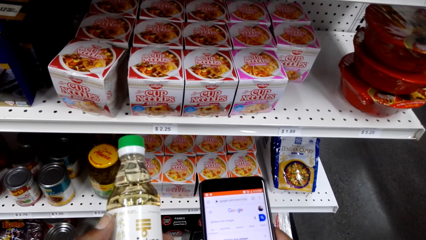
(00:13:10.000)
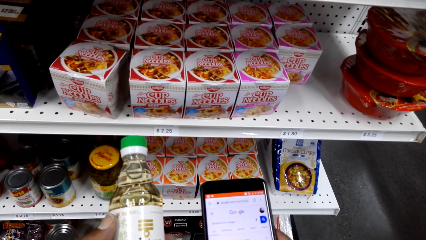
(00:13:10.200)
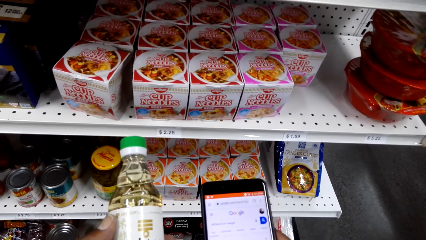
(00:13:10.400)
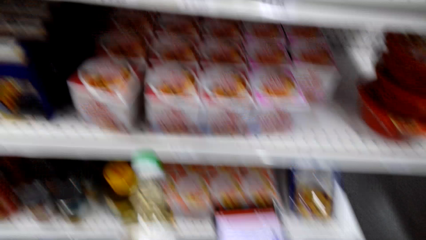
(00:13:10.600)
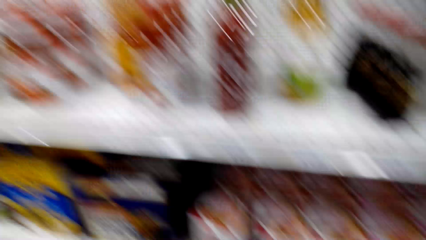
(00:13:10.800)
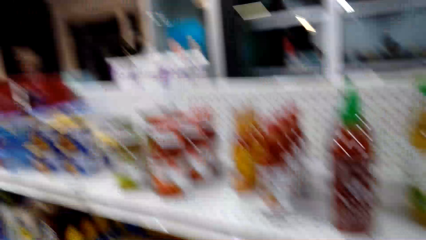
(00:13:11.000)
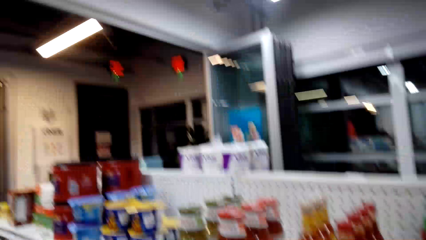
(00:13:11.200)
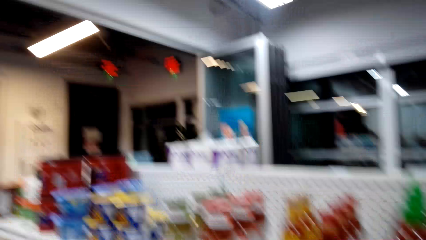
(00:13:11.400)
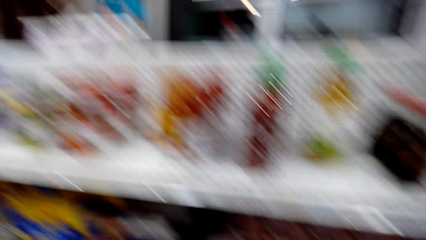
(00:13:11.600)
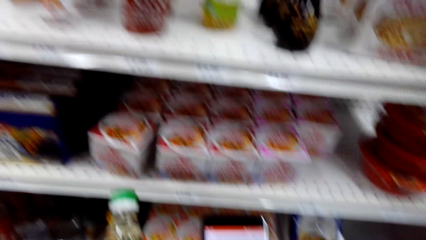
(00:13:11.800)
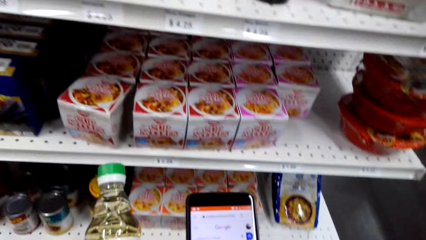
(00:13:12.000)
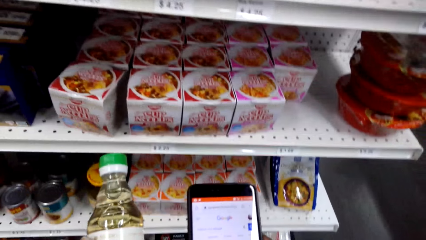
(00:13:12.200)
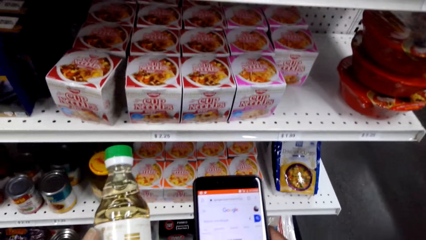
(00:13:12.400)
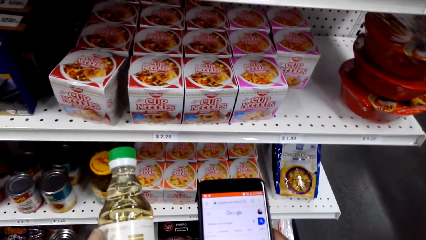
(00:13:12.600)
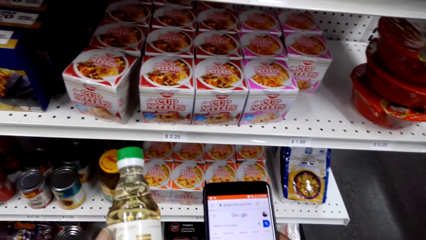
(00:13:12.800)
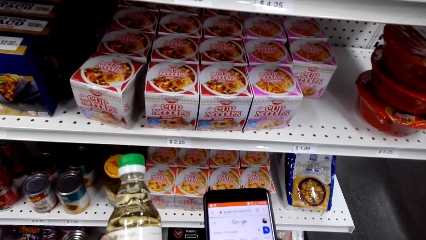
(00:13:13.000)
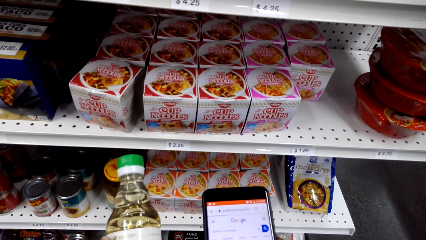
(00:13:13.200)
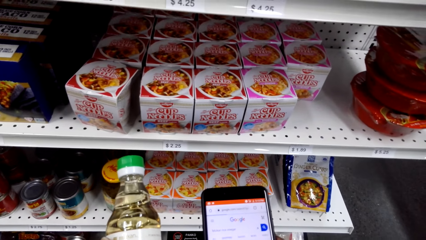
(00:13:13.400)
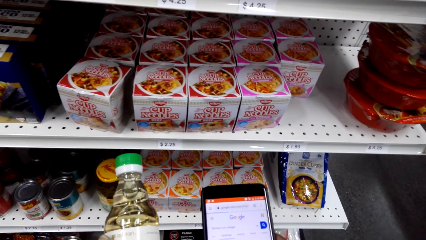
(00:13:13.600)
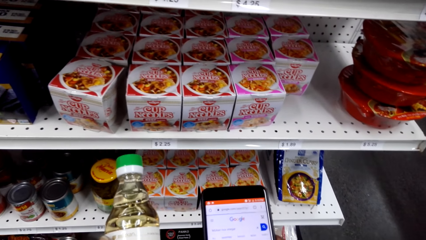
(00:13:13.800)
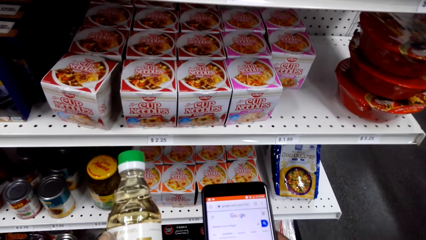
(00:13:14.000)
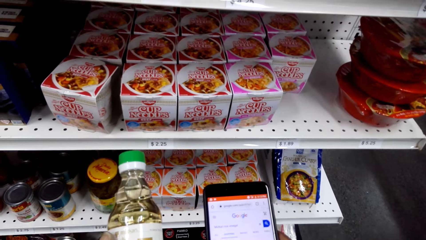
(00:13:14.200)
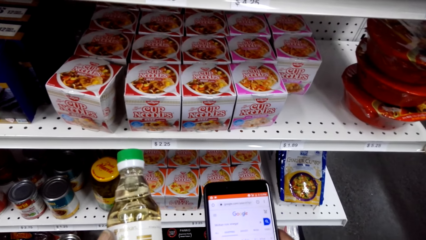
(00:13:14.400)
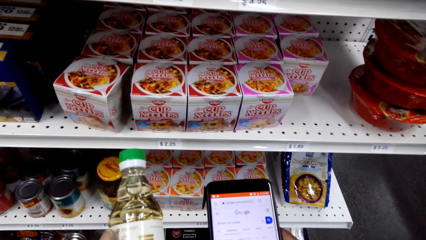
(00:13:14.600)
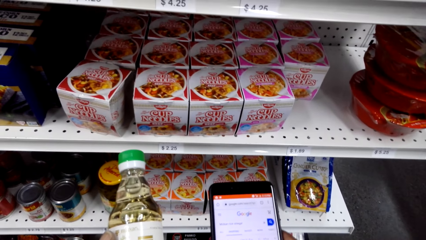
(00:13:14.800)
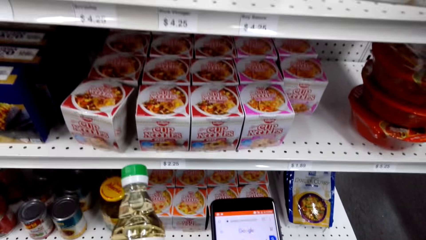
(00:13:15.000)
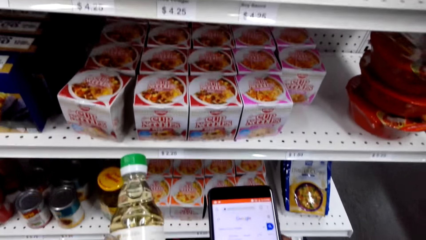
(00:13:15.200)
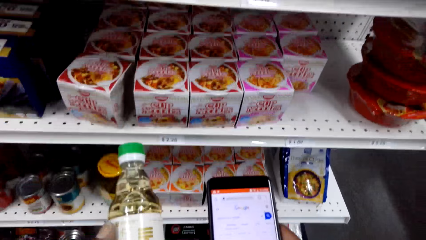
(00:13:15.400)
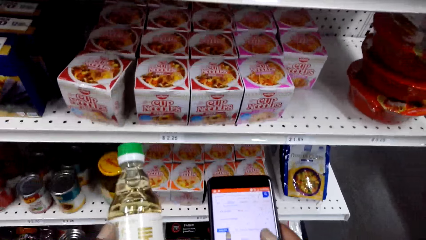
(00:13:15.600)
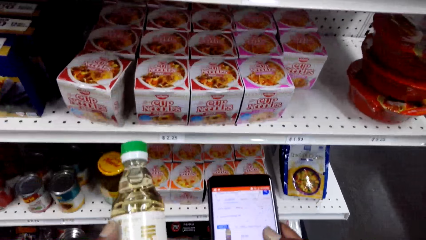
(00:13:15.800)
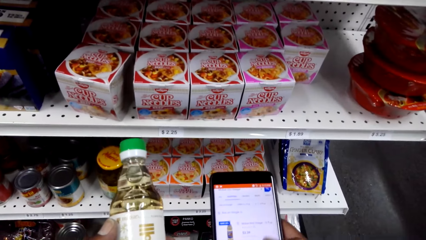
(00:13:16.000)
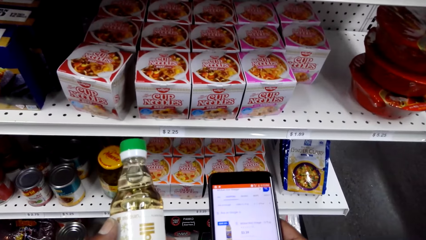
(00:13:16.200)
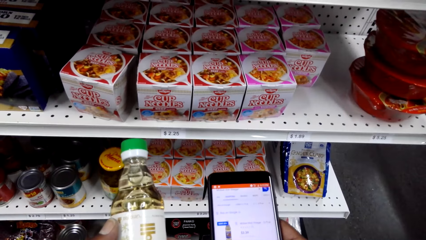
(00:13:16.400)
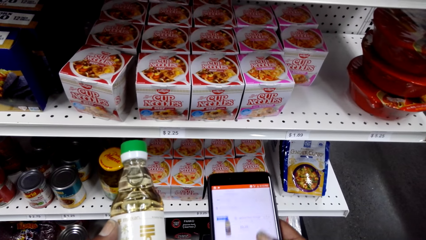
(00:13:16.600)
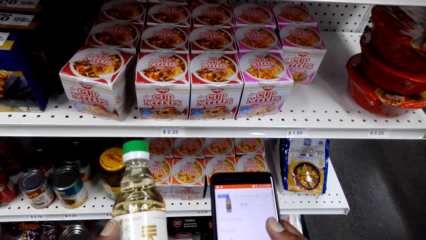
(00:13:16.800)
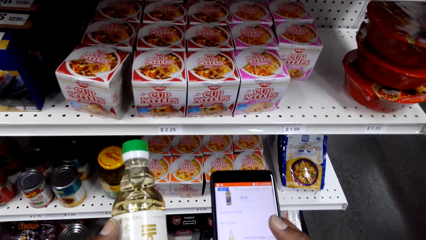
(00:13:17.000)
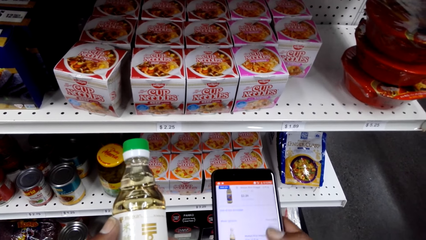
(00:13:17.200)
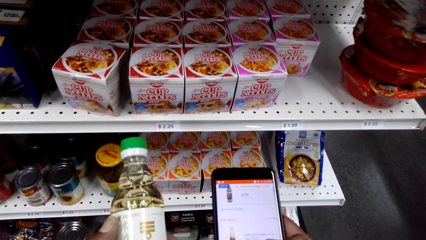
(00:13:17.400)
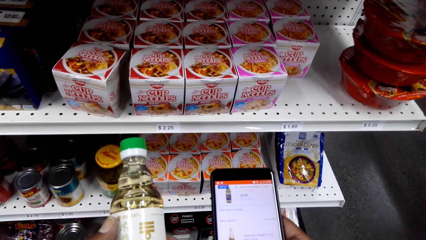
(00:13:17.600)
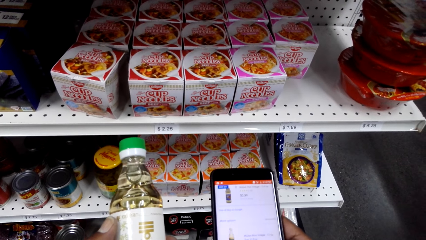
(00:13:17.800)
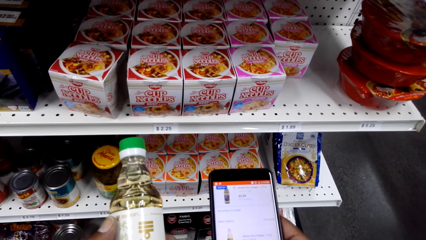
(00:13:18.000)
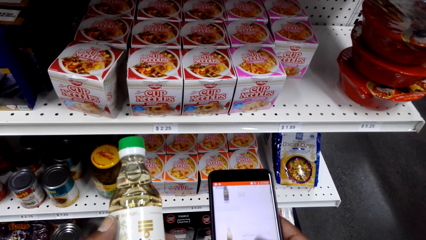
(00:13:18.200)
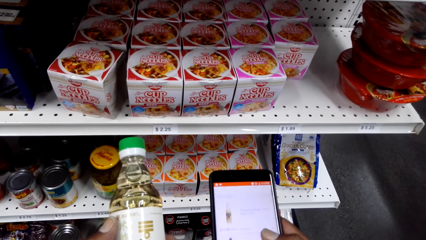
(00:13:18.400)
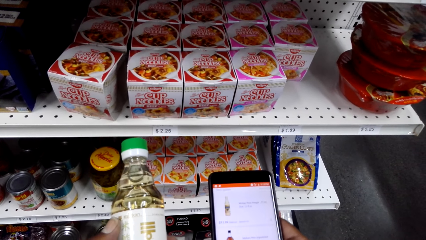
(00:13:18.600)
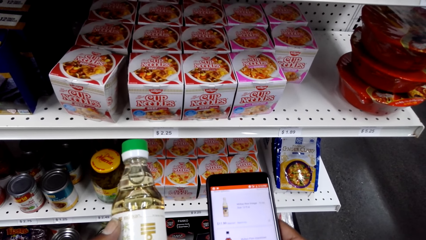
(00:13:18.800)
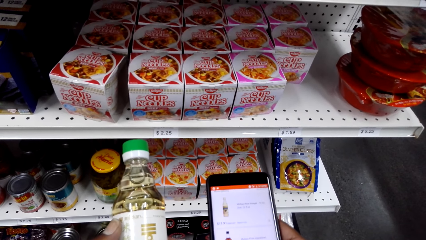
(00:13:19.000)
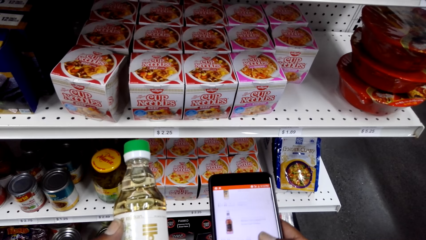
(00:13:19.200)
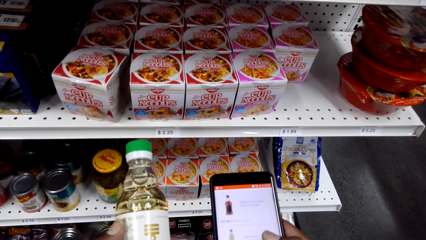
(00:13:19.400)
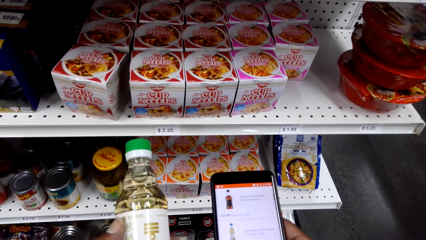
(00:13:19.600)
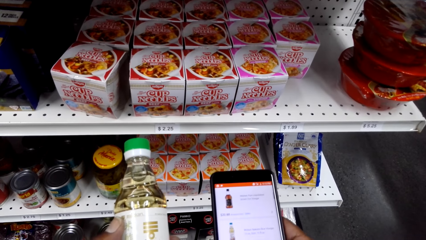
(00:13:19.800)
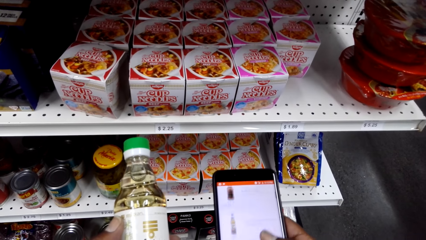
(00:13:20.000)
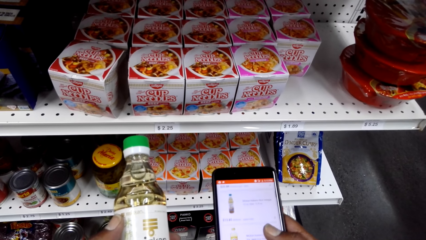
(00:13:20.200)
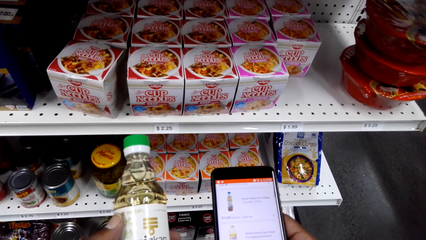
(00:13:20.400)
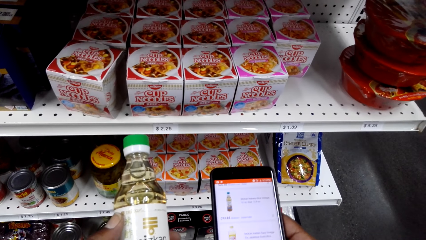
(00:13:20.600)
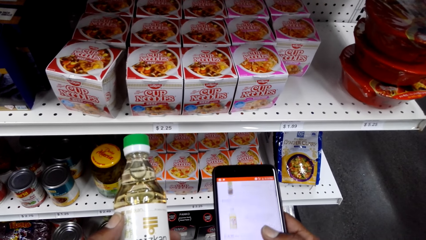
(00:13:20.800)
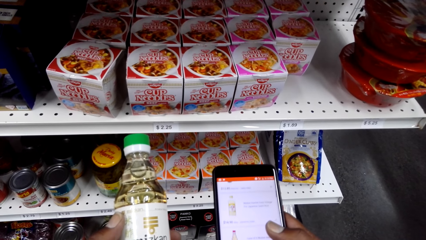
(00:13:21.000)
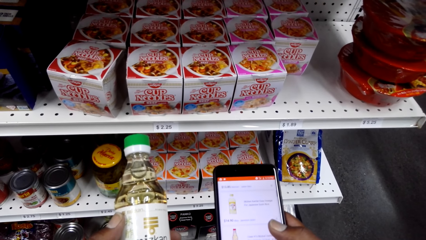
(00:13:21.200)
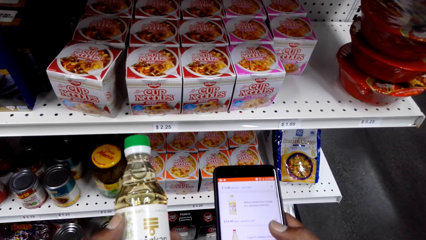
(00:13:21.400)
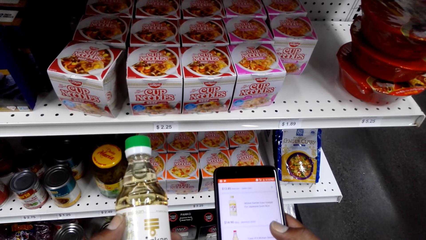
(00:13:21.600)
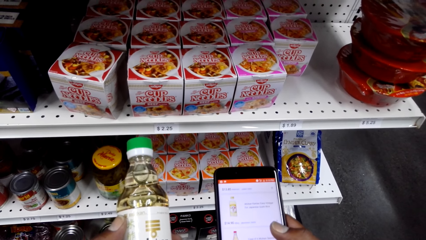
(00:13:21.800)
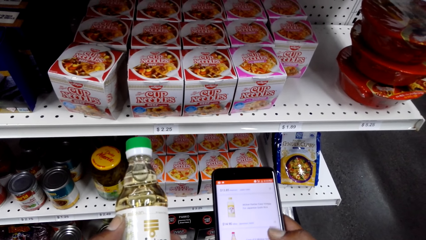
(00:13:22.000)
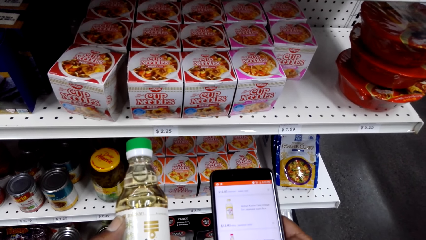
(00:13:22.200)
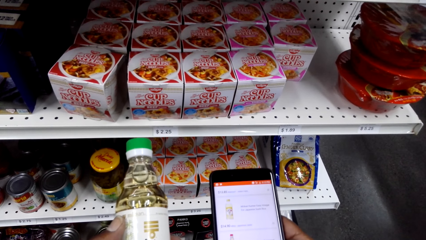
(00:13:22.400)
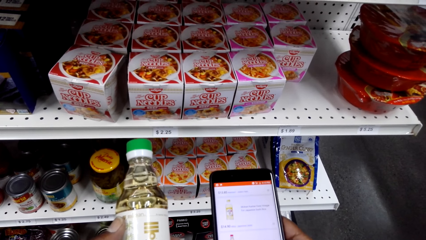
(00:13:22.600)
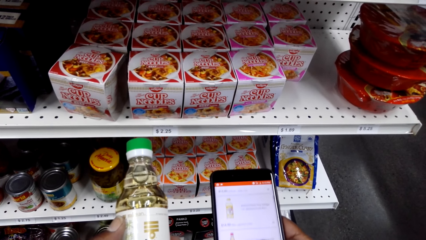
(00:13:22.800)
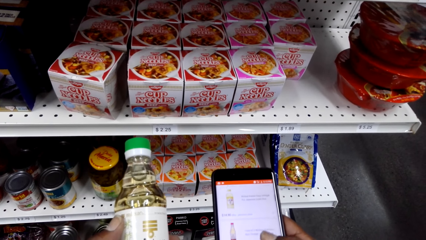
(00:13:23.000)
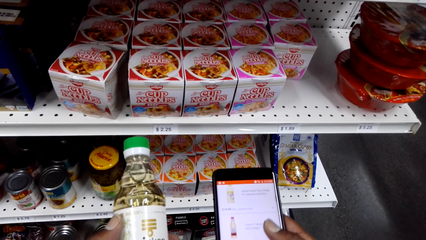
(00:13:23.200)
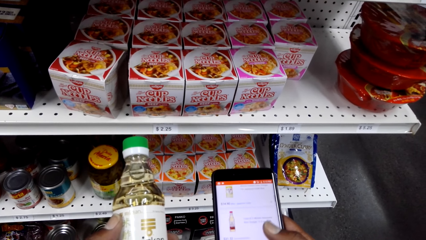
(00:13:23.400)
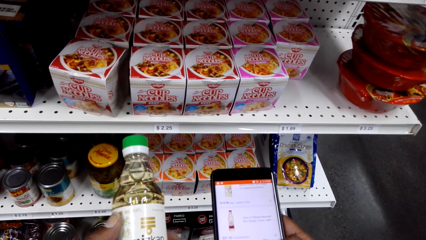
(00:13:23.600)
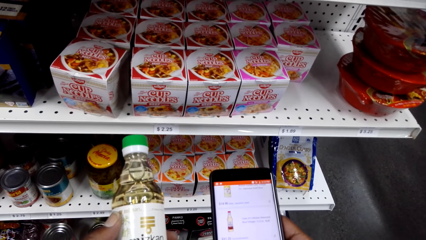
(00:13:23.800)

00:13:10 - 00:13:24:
The camera wearer looks around the store. They use the phone and check a bottle of vinegar. They scroll the phone.

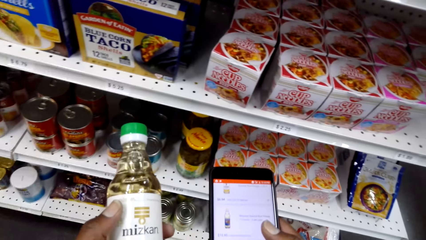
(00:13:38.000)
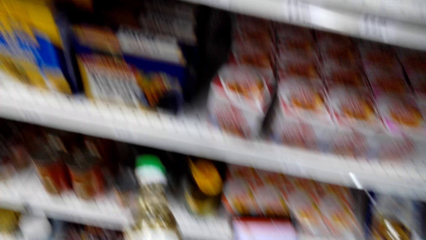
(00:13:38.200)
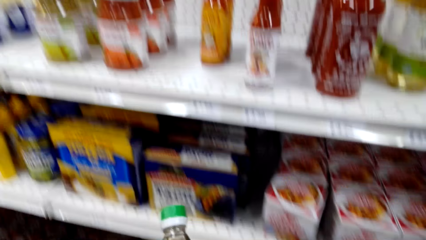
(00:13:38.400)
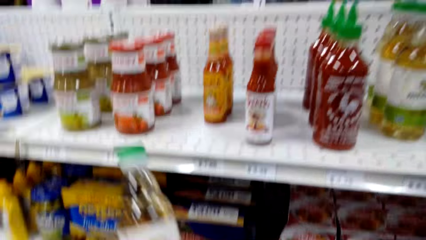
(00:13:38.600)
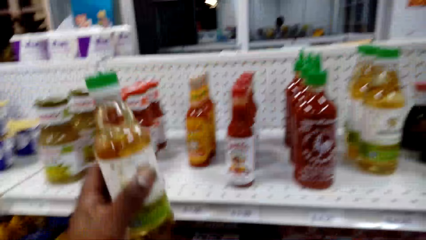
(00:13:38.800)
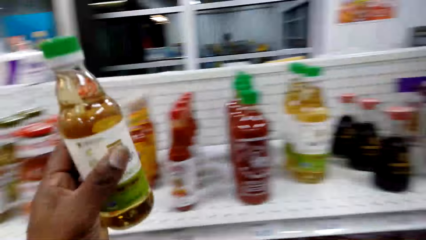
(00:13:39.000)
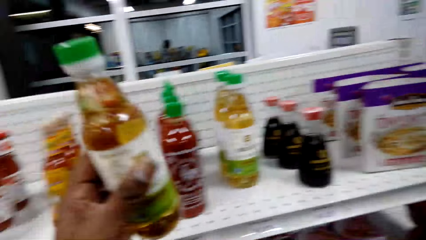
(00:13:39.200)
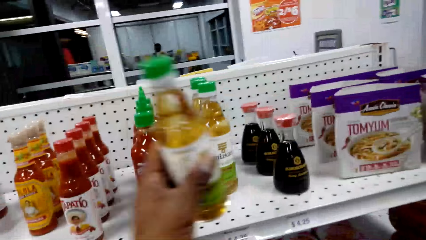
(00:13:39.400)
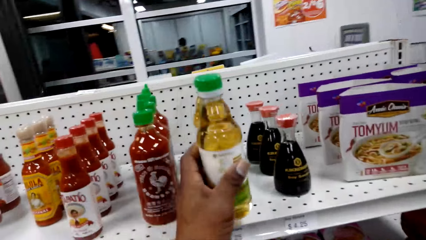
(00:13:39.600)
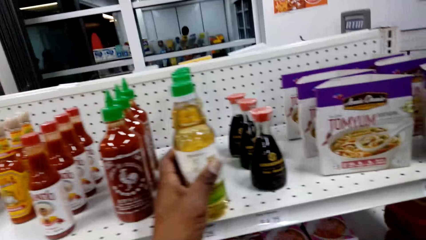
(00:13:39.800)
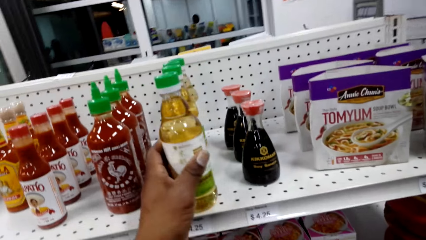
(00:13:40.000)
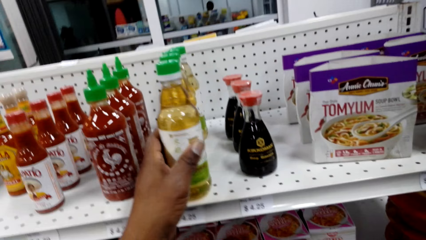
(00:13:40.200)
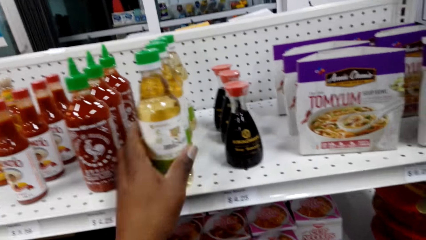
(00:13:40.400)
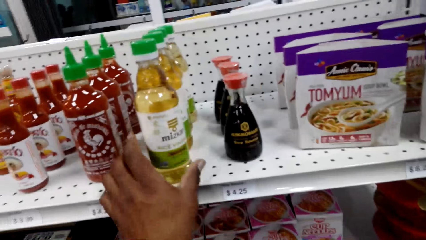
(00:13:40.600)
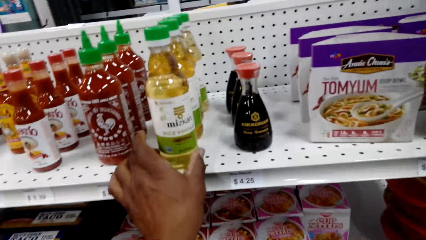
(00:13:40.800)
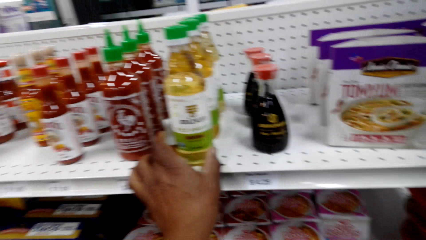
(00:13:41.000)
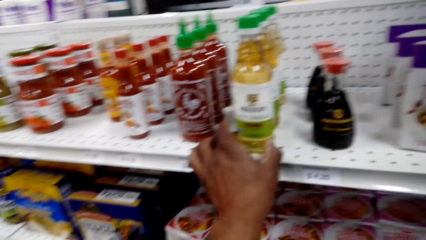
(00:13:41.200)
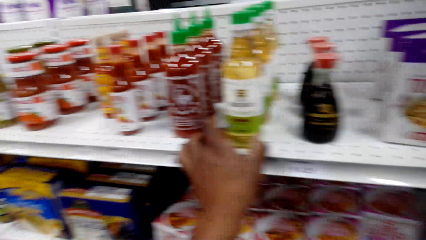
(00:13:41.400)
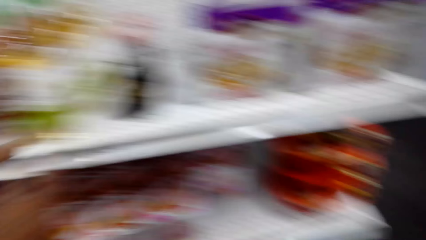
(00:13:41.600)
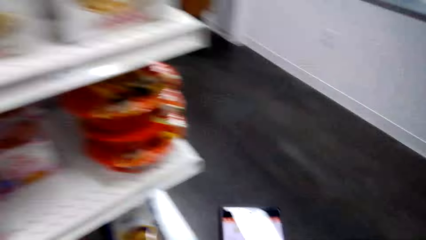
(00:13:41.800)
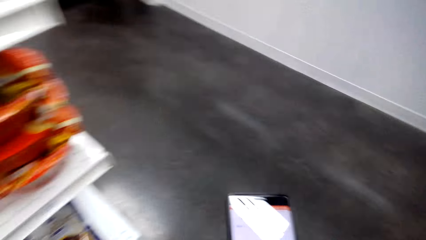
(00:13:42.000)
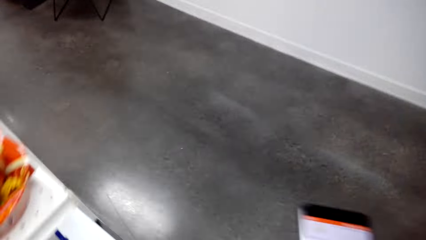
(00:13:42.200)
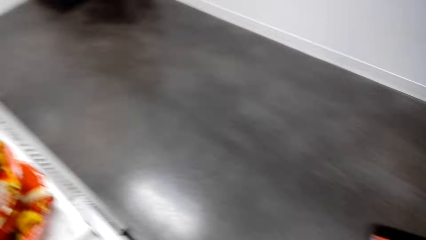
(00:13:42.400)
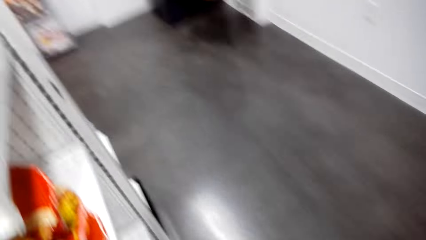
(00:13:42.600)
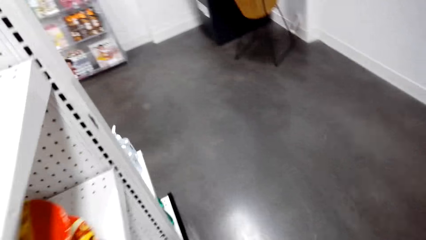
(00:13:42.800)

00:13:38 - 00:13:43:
The camera wearer puts a bottle of vinegar on the shelf. They use the phone. They walk around.
